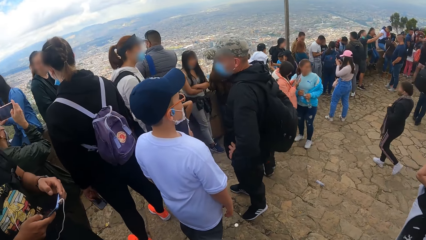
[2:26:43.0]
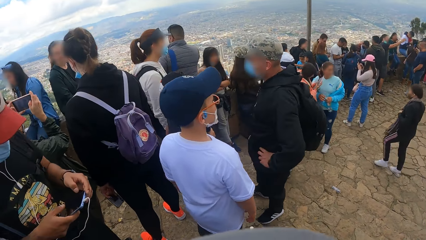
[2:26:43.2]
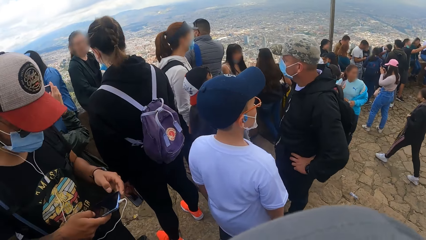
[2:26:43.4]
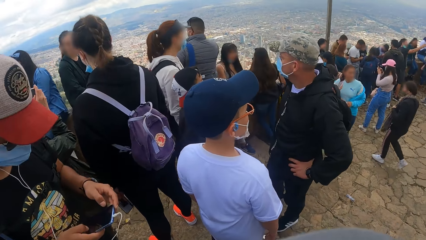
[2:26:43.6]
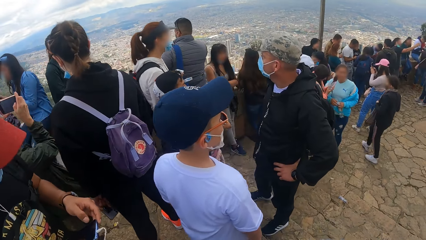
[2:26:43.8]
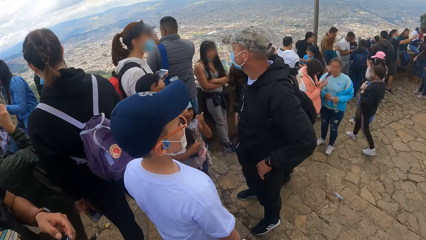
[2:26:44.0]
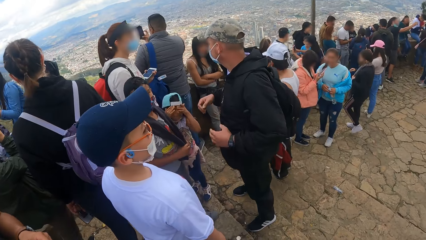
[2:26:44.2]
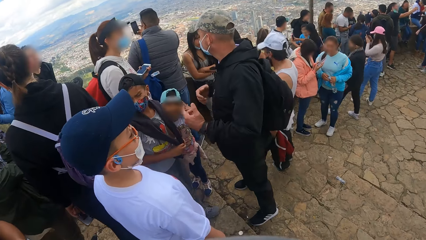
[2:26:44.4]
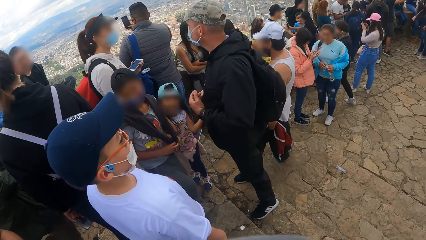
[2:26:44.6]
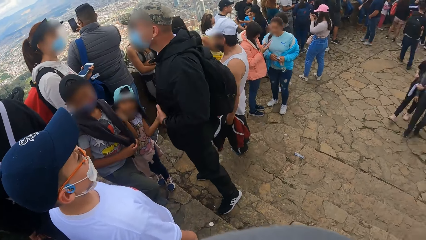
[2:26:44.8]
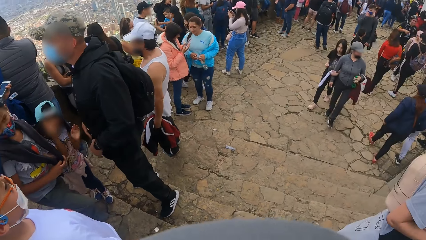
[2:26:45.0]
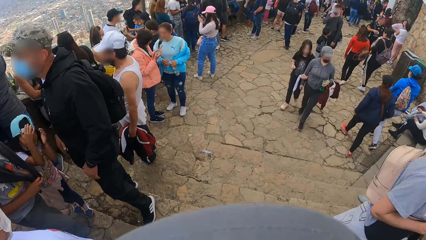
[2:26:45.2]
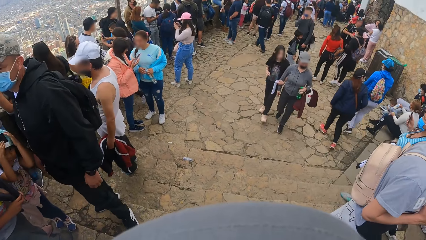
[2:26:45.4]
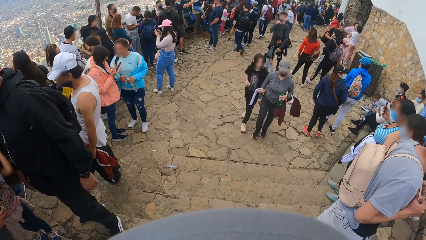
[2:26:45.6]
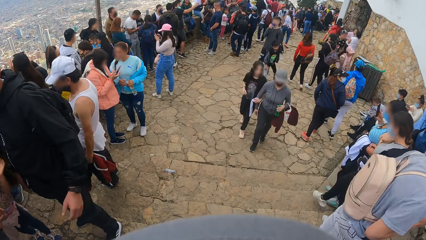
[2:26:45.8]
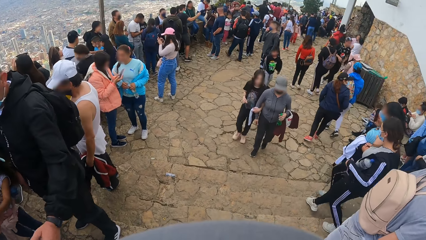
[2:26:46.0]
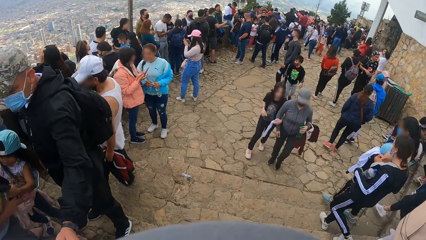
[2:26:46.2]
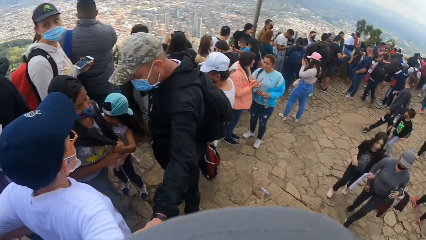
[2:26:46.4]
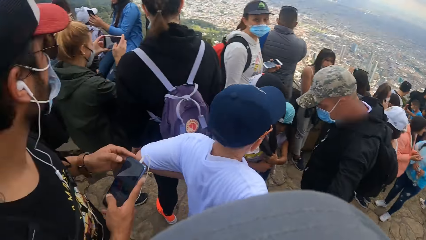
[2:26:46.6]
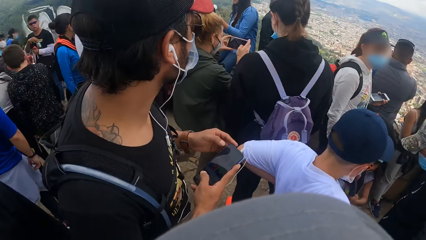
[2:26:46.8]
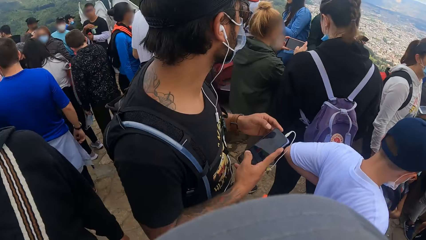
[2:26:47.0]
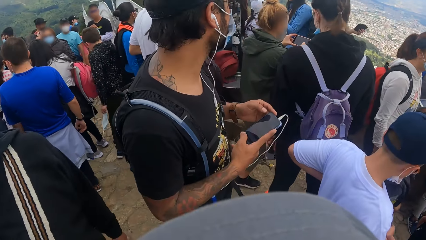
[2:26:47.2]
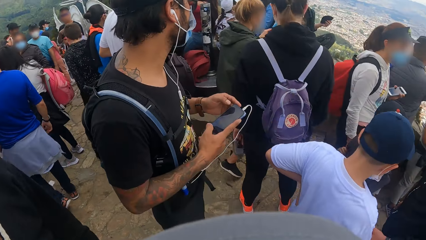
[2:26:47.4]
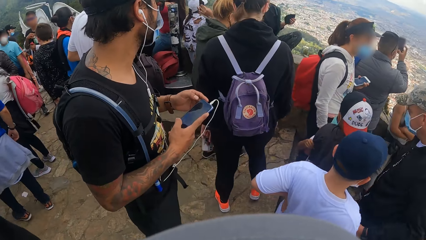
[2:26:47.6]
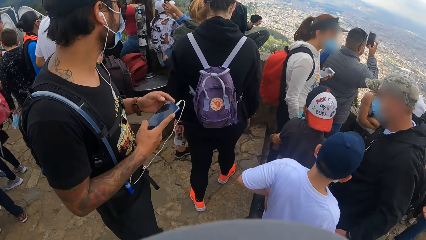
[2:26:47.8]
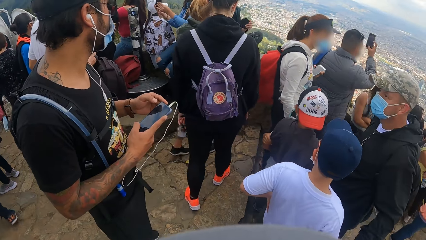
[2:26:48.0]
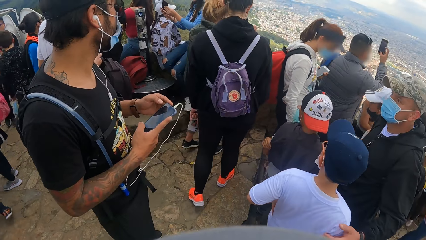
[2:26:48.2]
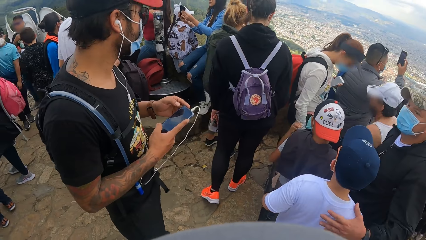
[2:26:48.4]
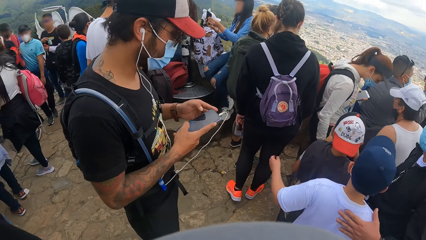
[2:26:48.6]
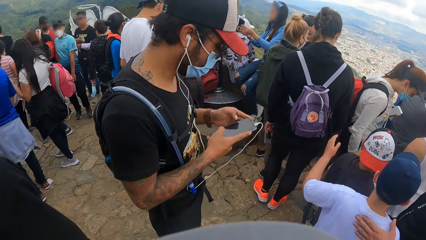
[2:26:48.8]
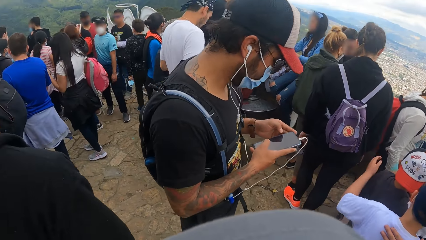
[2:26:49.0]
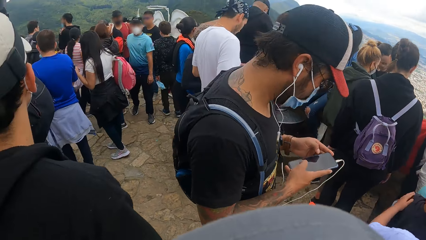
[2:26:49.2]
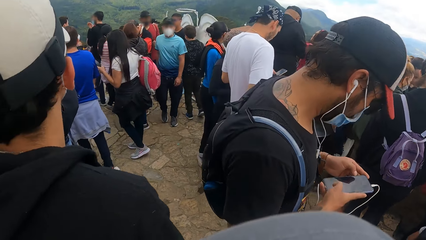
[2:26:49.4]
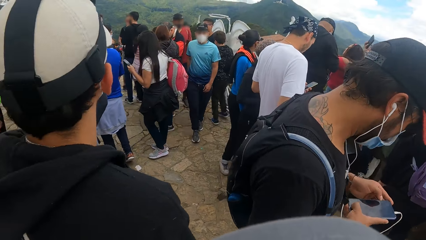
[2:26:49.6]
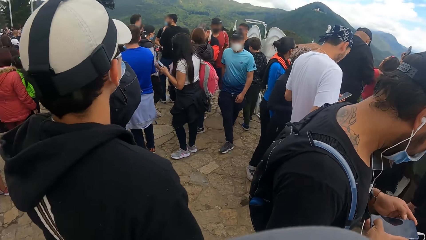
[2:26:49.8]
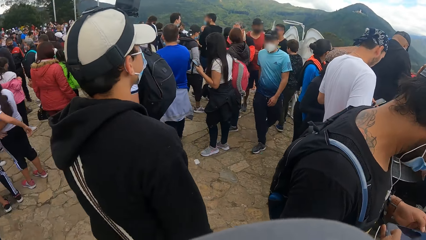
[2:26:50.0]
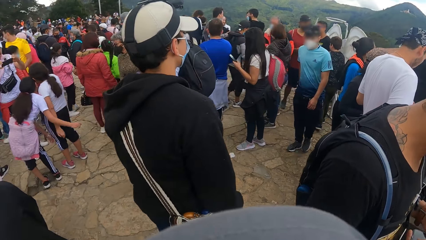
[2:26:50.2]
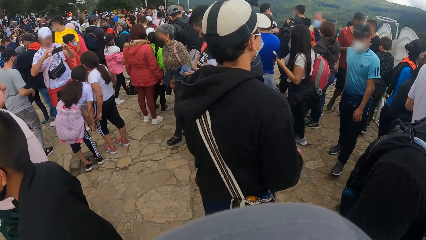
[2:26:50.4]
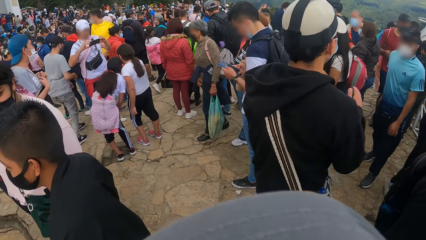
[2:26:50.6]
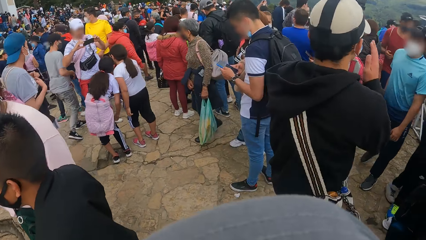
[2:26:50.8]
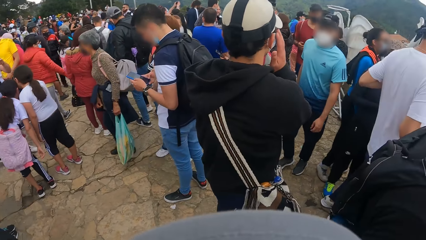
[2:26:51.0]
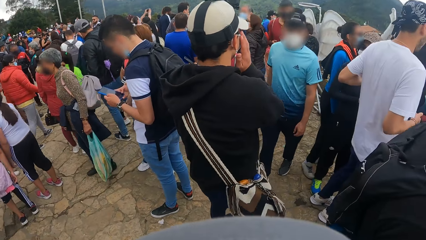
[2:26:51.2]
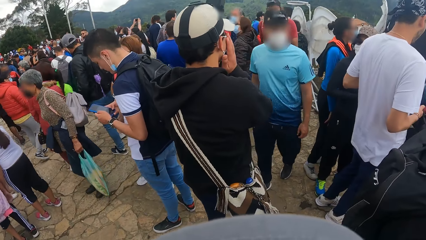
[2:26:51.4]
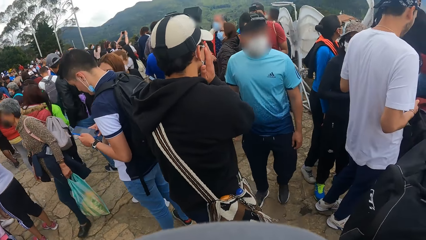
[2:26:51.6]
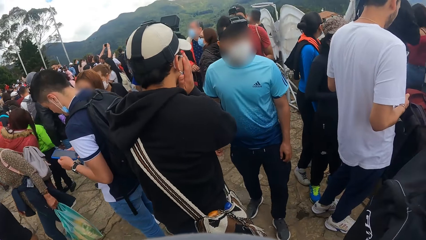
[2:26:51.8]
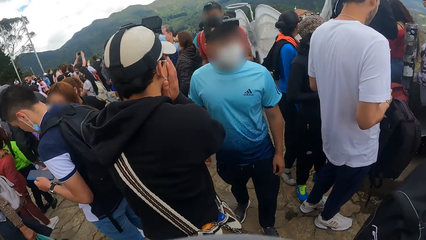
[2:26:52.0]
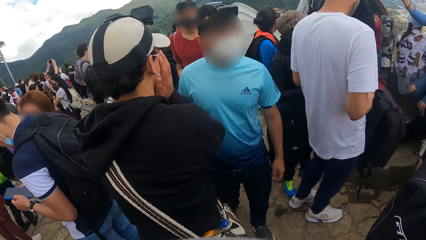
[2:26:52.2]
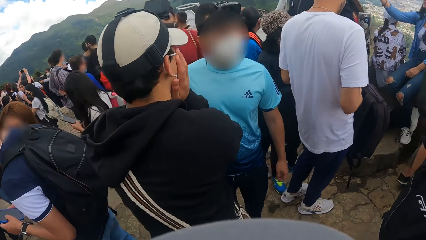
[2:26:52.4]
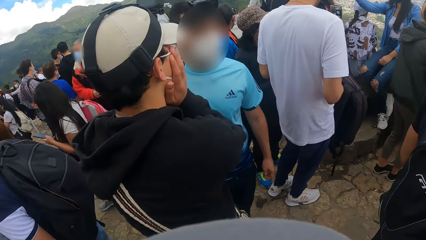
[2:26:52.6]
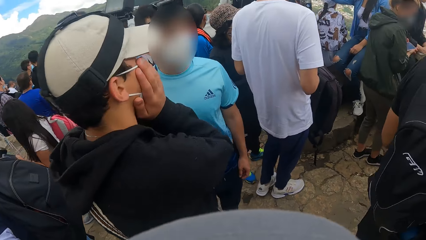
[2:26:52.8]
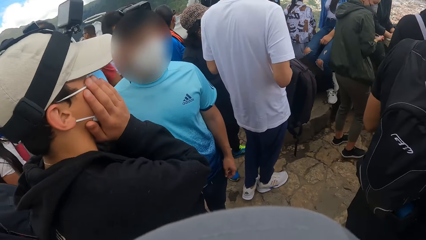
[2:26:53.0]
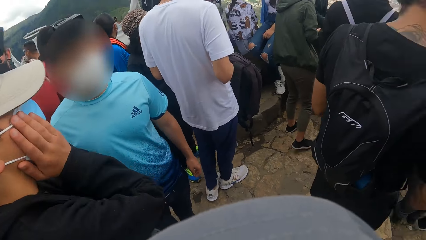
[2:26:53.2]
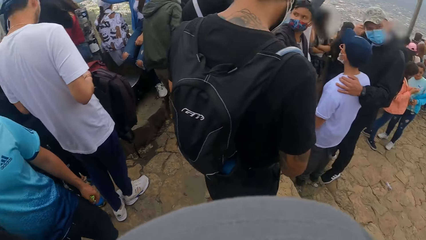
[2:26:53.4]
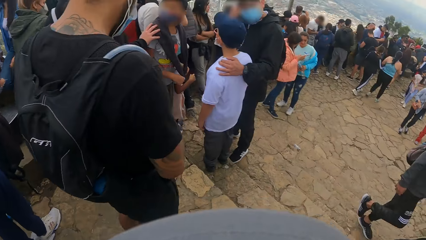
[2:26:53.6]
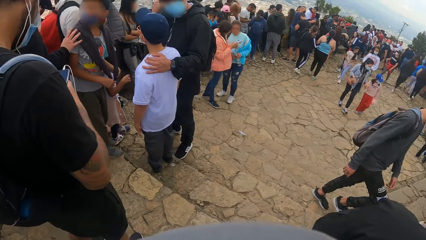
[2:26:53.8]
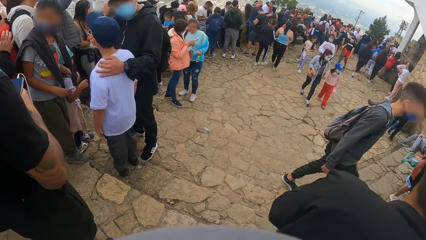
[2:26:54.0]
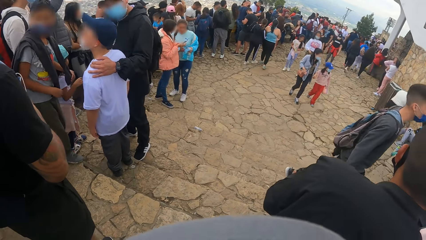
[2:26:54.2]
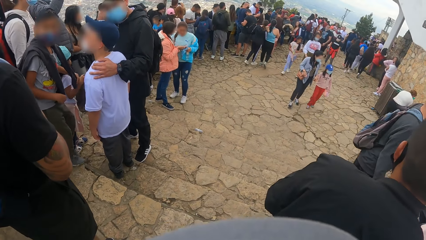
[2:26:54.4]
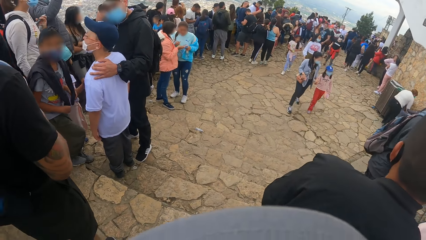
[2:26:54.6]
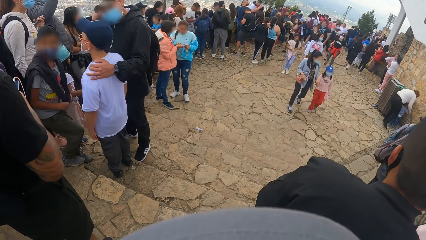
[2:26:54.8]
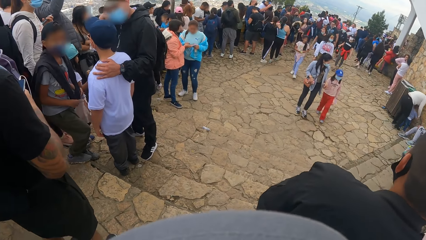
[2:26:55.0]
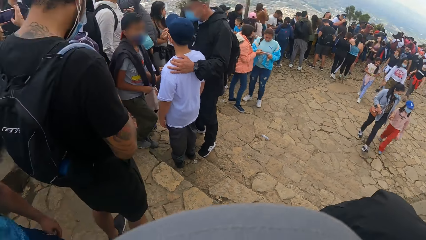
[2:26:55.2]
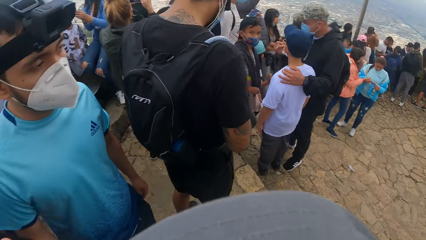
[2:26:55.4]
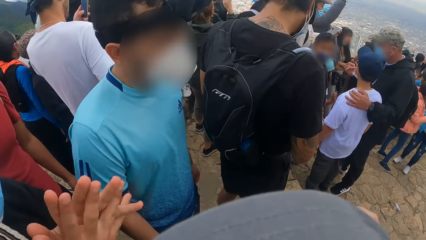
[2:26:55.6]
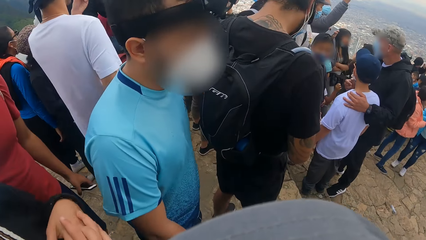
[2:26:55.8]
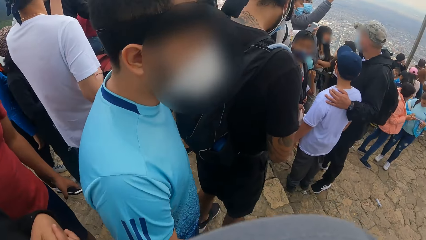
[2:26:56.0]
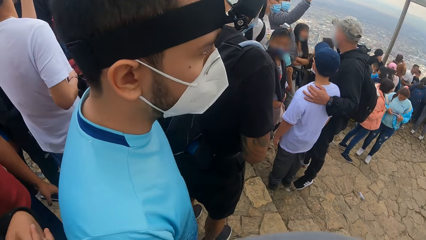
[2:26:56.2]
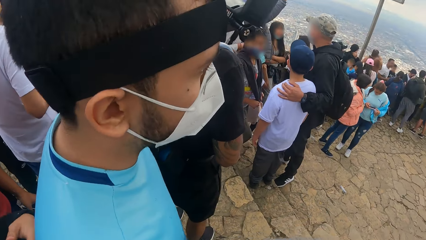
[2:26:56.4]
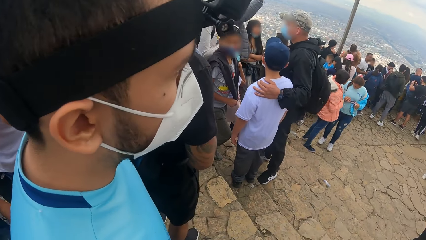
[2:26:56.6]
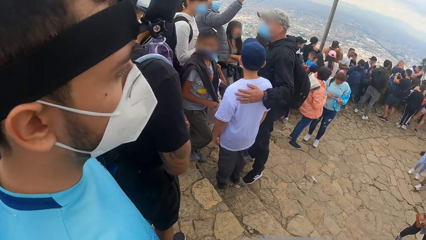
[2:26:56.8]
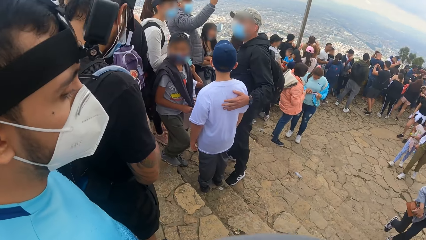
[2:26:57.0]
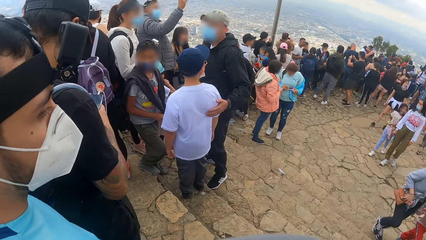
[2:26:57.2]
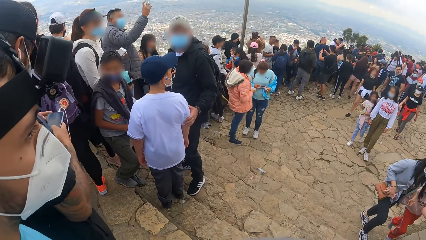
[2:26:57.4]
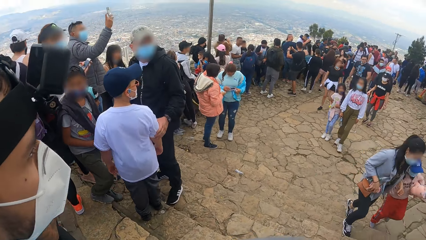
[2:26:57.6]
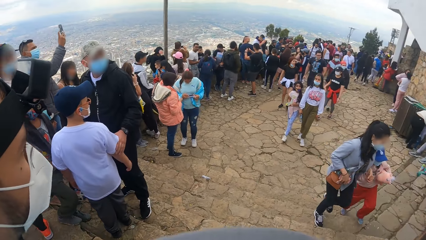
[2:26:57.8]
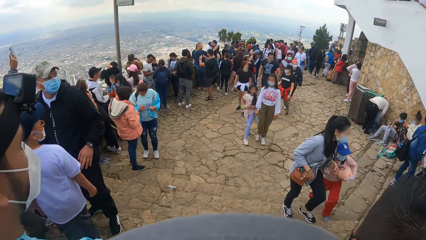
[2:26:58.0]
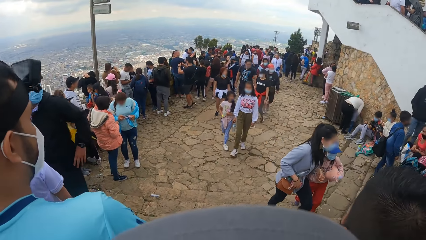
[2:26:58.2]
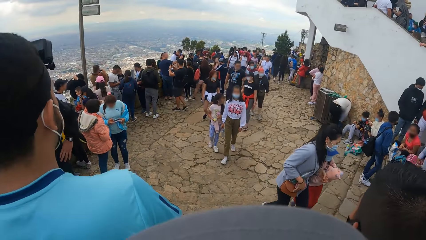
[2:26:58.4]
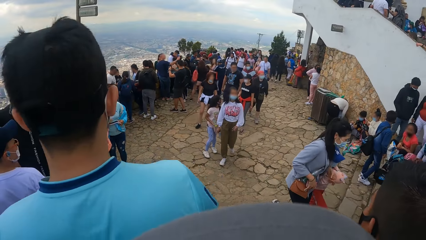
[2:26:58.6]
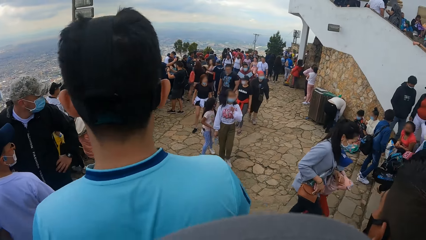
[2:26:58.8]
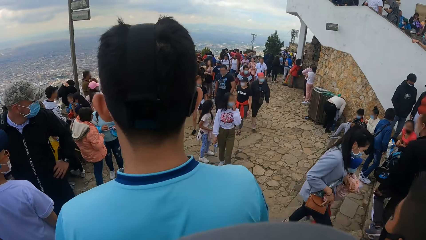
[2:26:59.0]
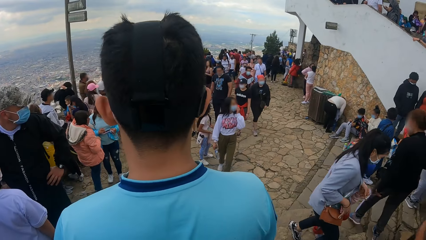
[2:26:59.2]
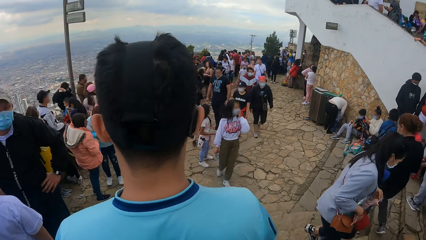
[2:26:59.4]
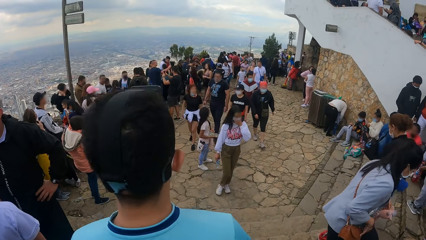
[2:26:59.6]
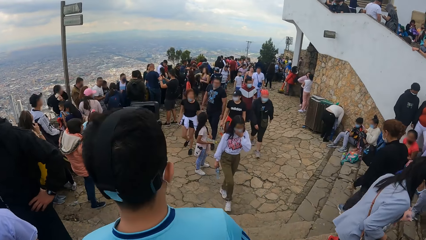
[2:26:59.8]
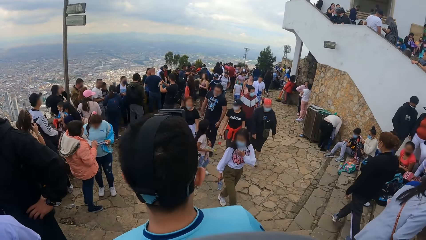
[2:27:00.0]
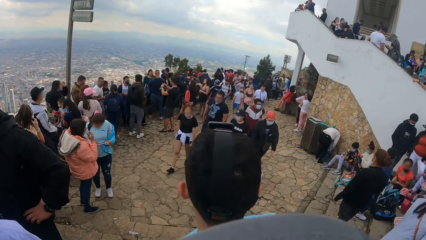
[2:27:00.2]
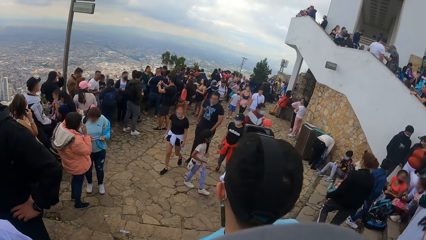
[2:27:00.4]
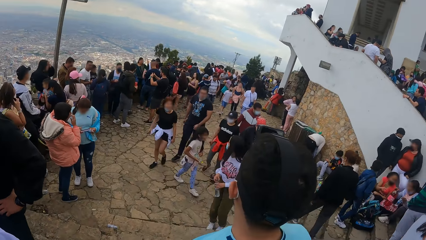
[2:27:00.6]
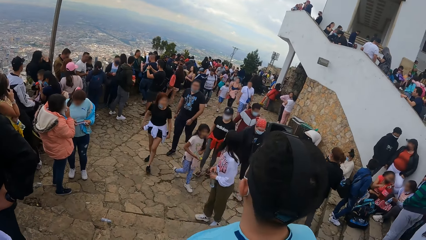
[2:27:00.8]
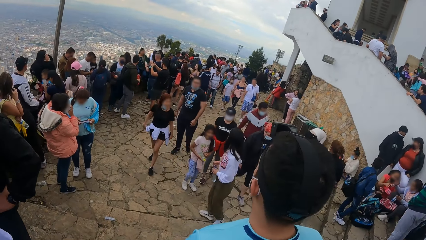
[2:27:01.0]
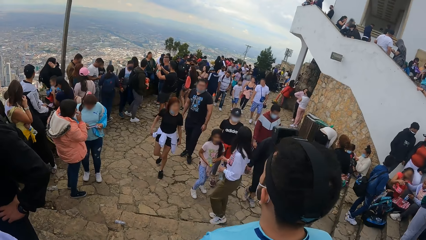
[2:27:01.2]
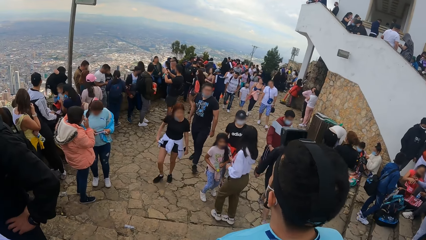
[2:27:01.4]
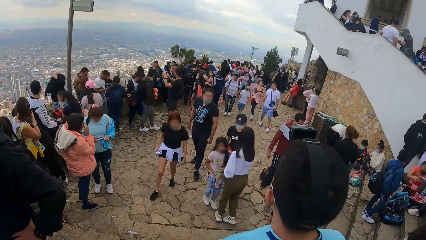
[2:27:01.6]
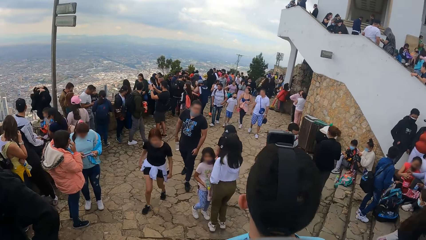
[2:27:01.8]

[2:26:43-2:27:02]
The camera wearer walks down the stairs on the mountain. A man walks down the stairs on the mountain.
